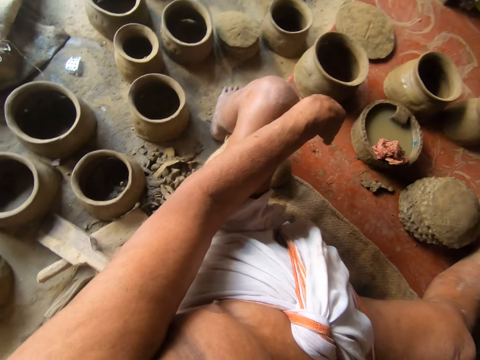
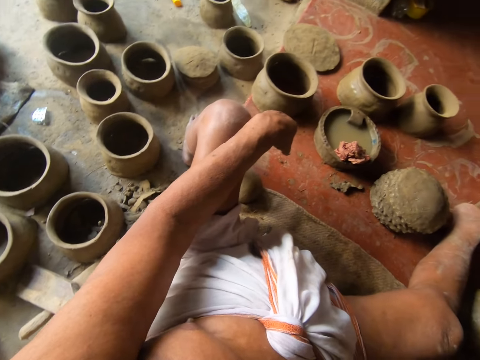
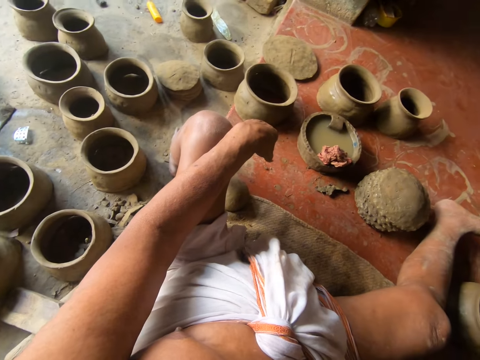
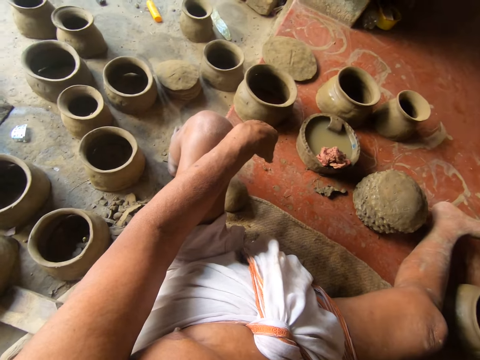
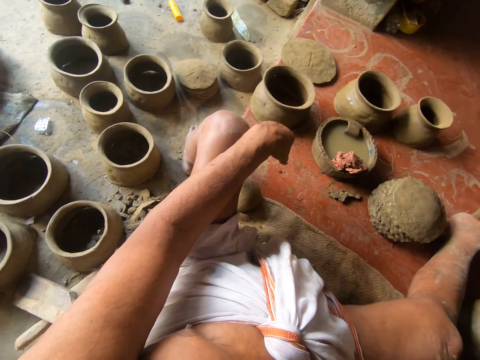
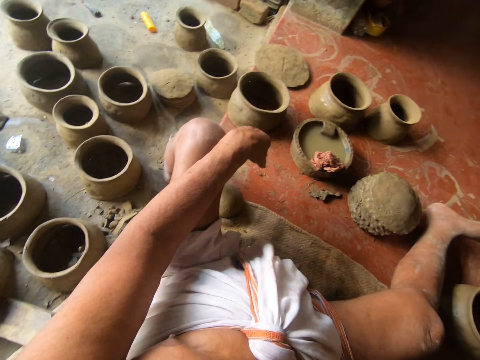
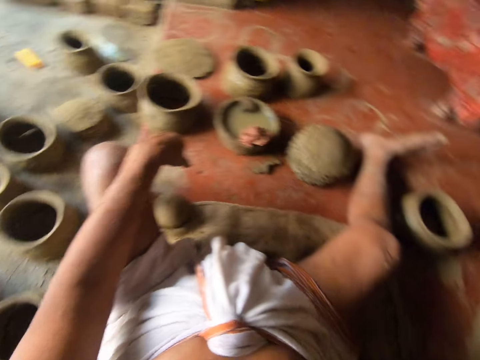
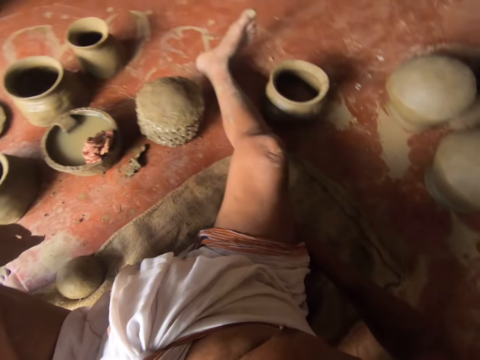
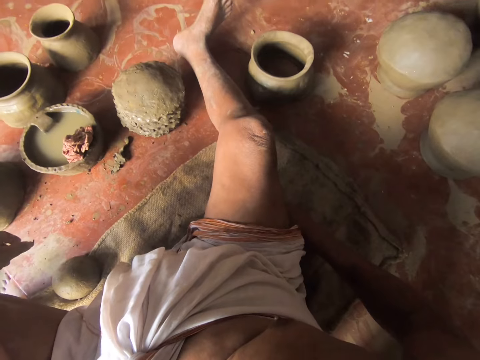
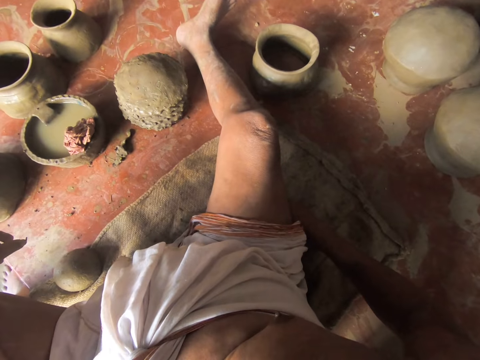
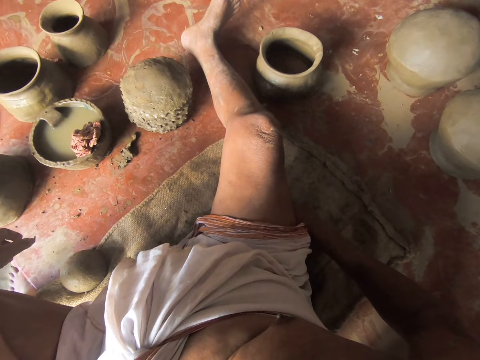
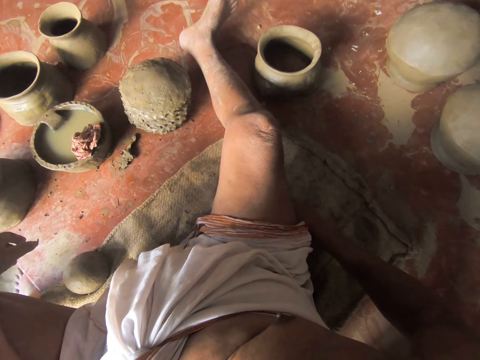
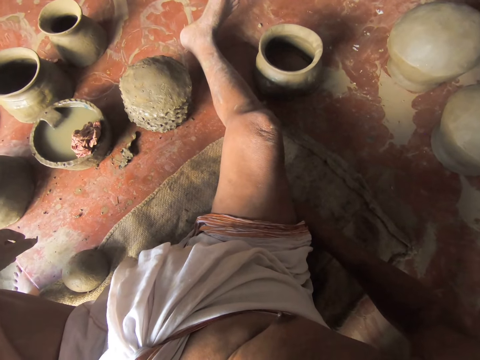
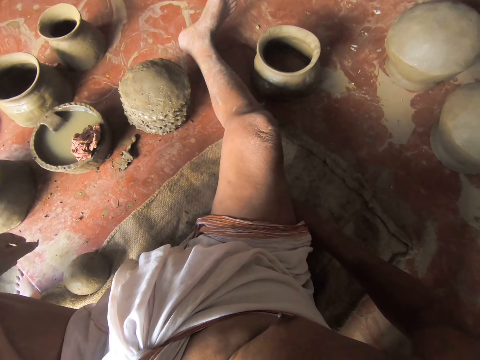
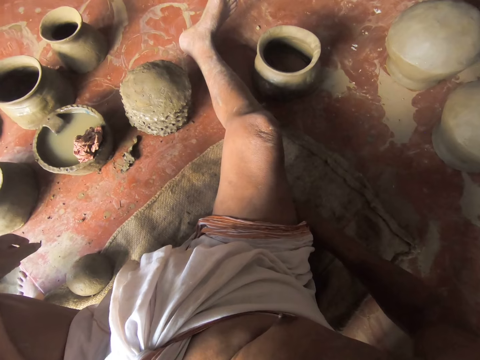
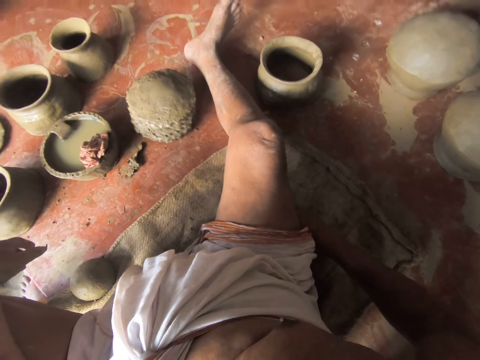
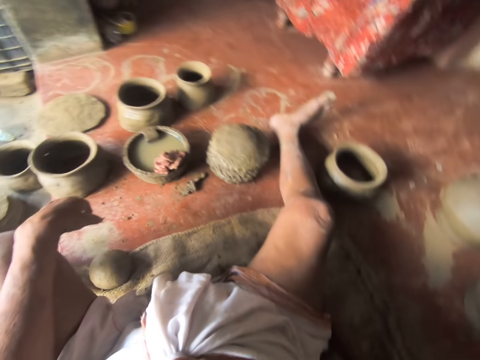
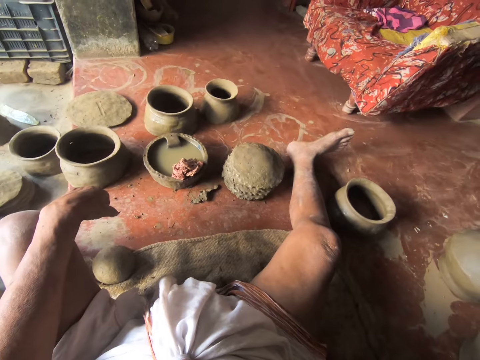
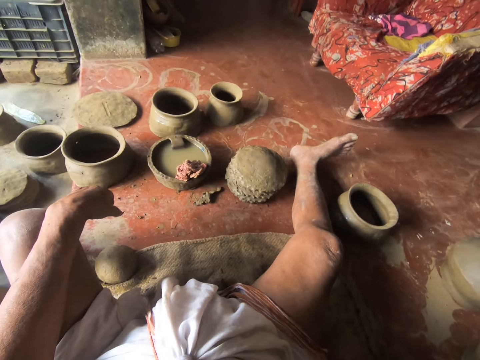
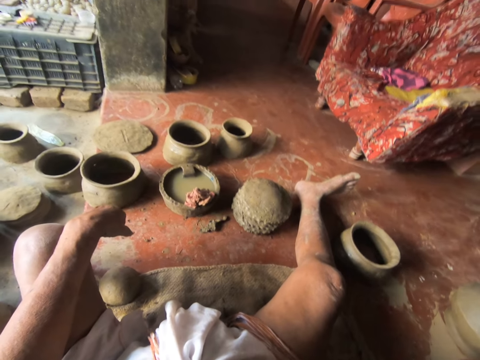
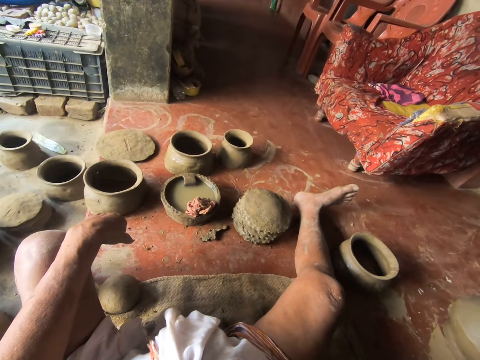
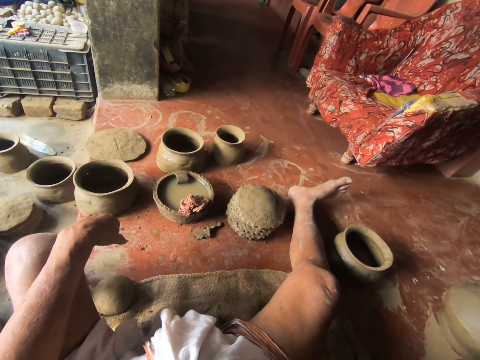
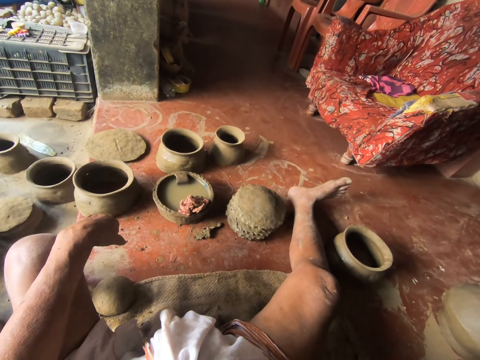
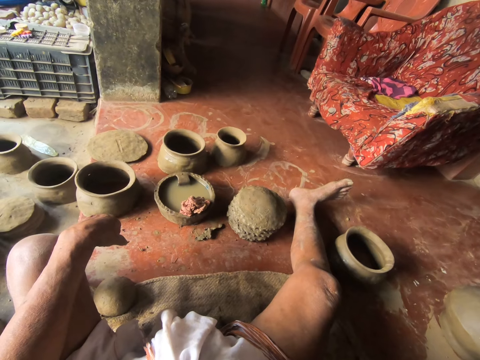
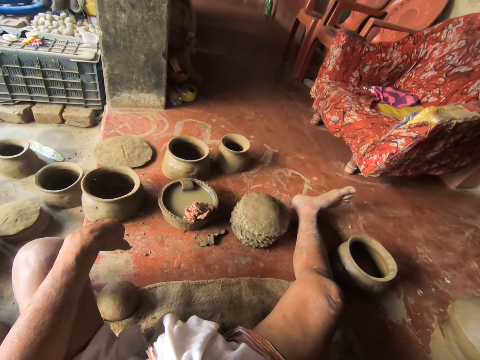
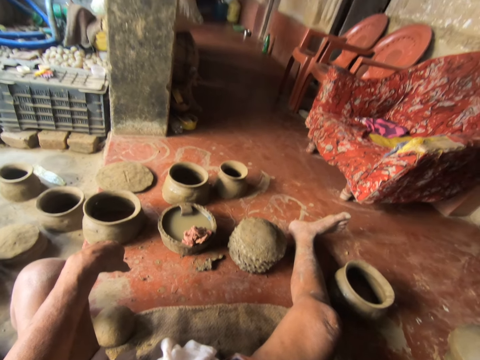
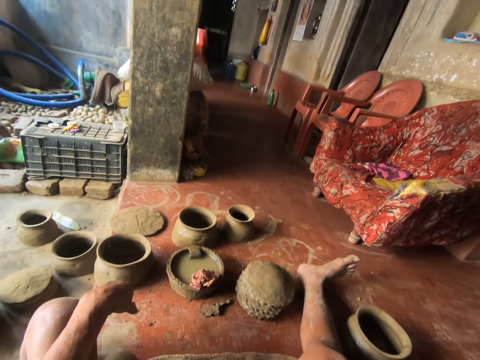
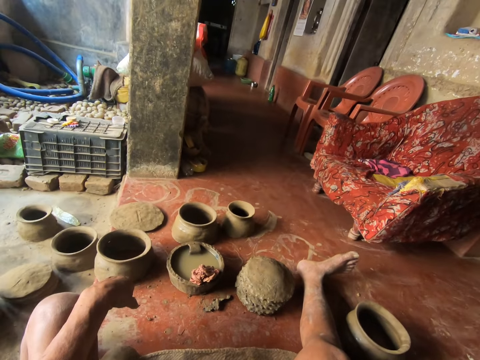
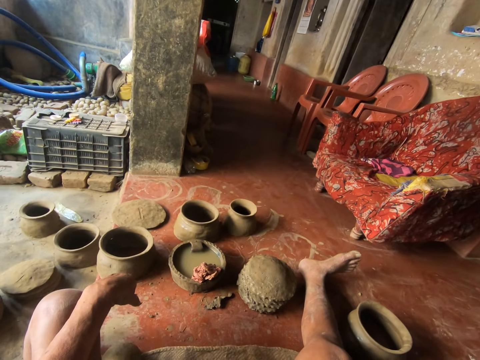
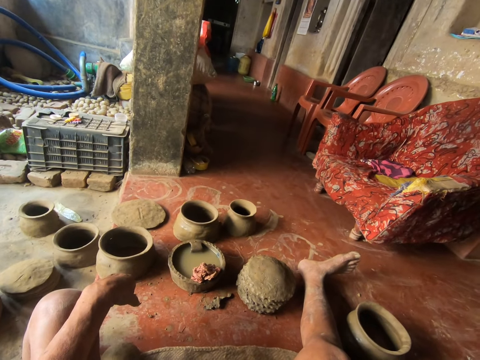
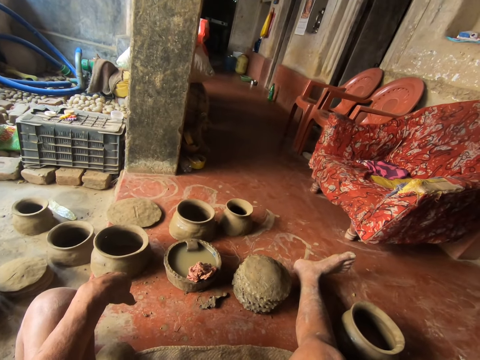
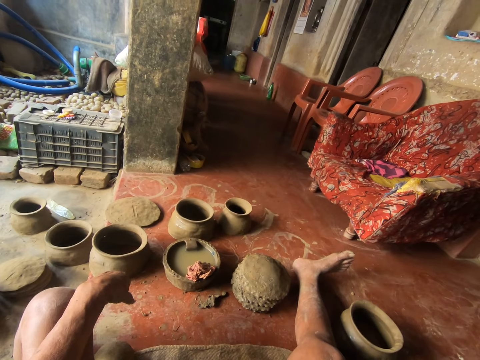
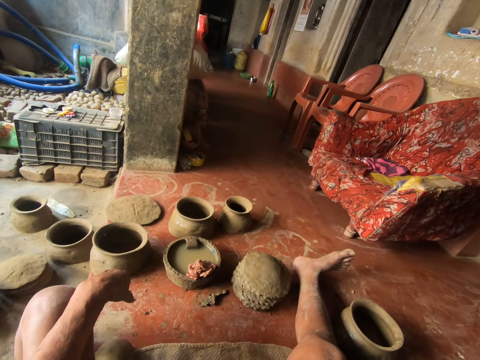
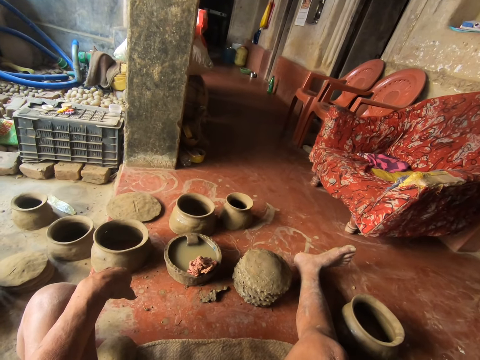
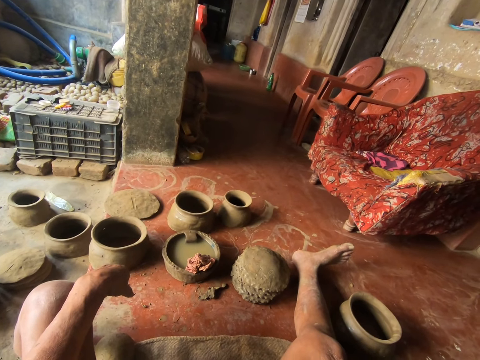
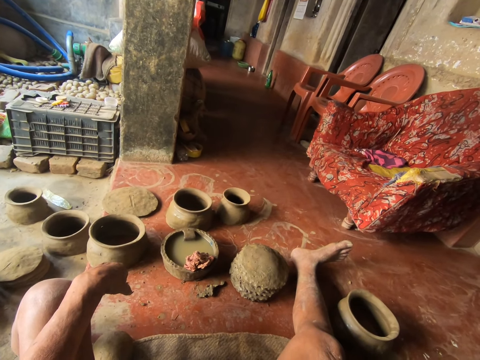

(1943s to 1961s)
The camera wearer looks sideways. They look down. They look in front.

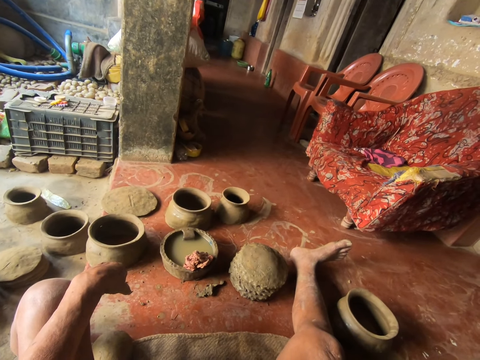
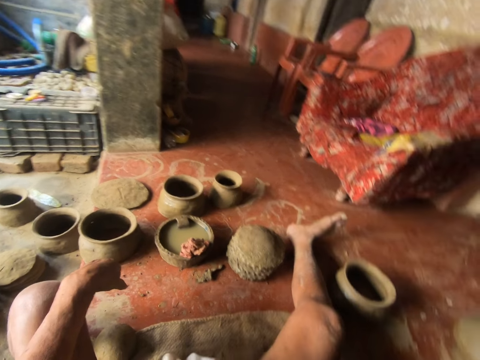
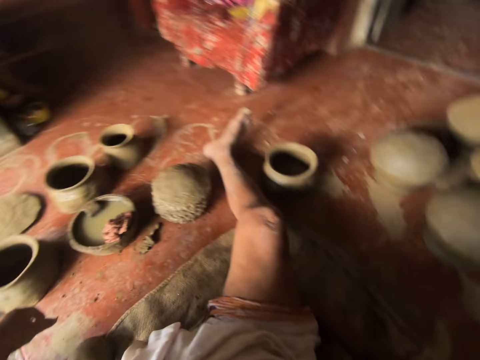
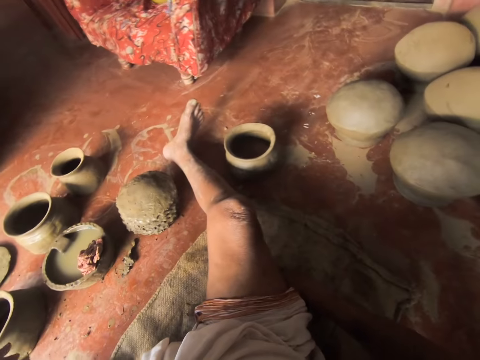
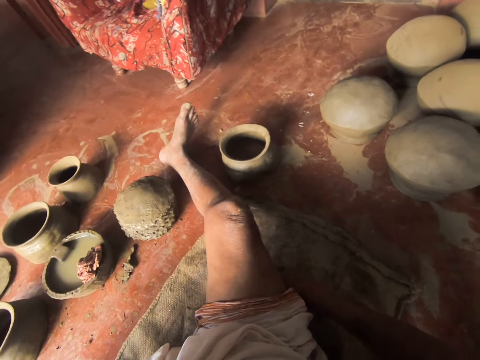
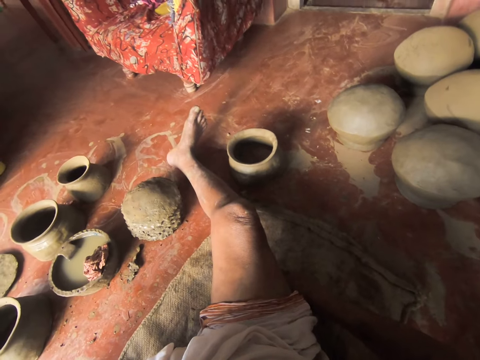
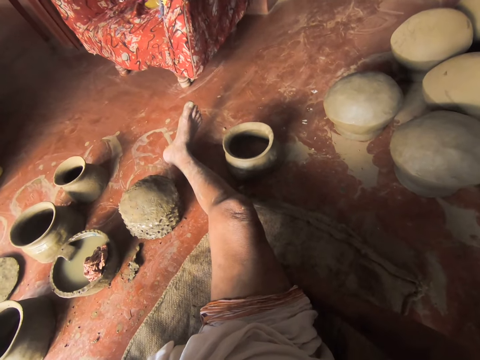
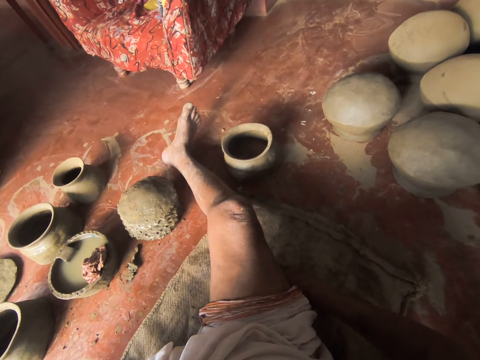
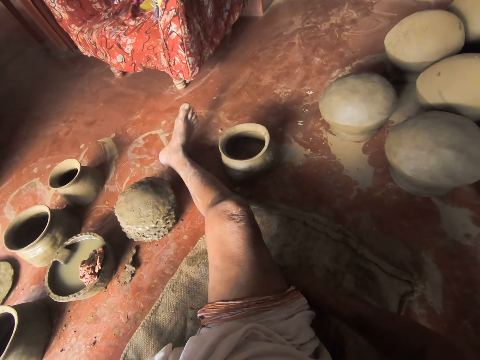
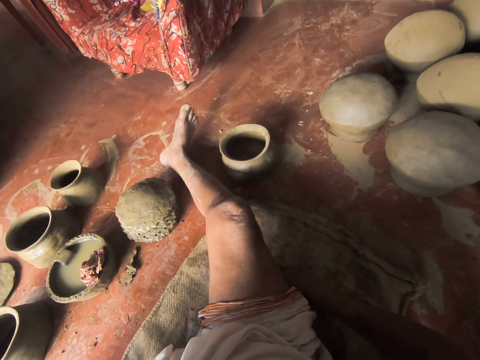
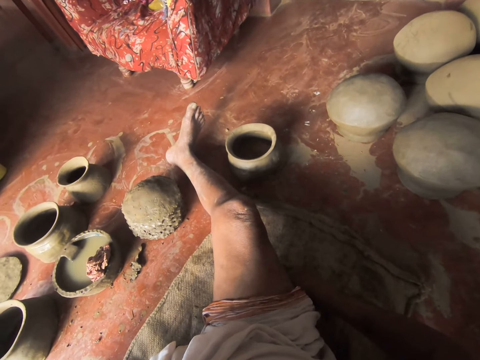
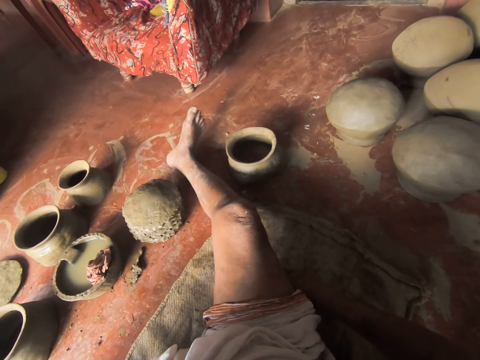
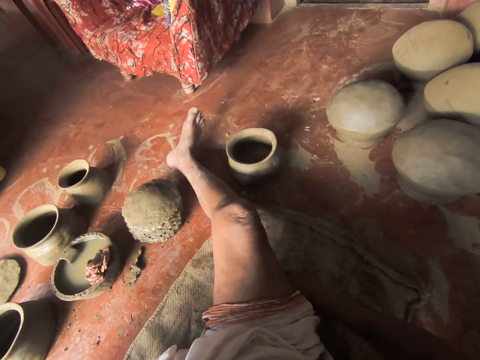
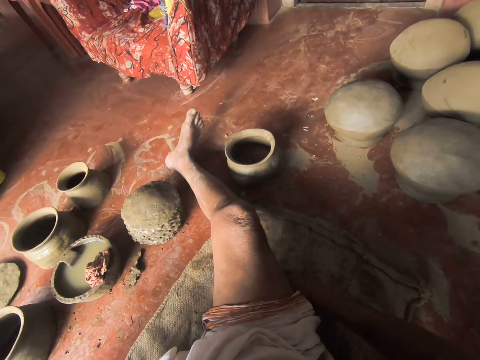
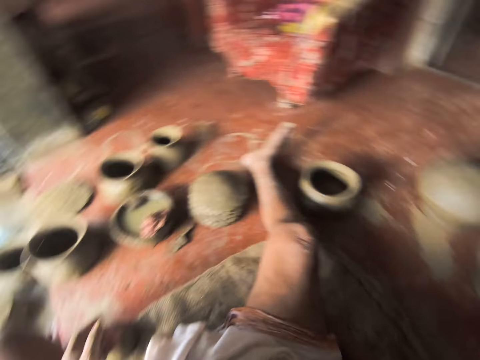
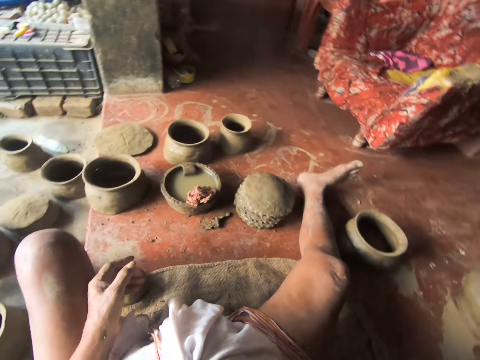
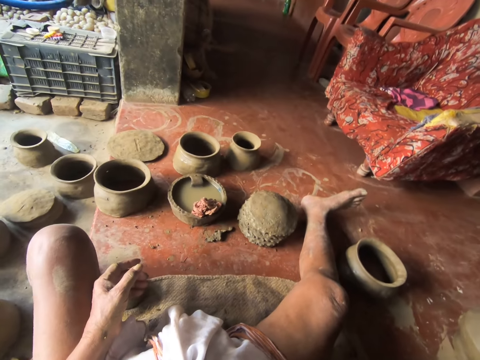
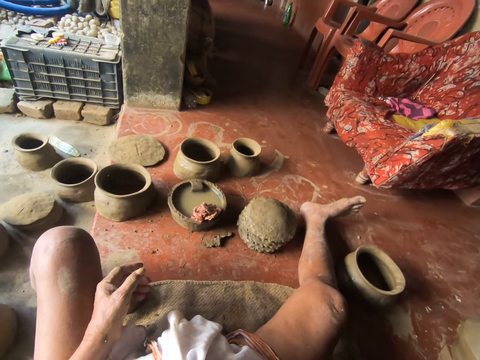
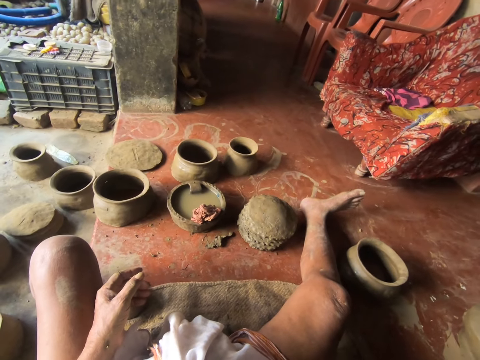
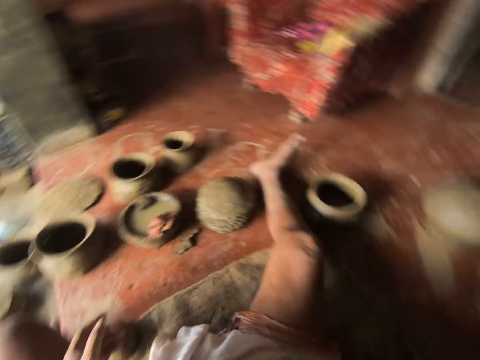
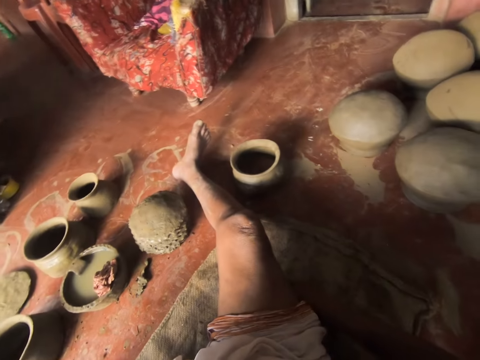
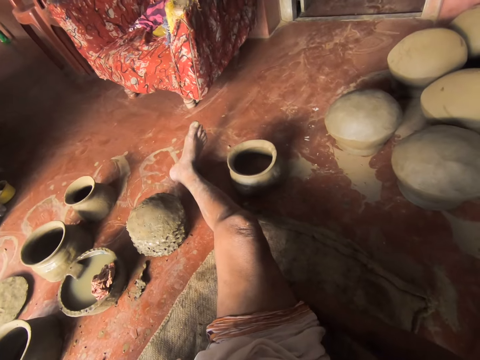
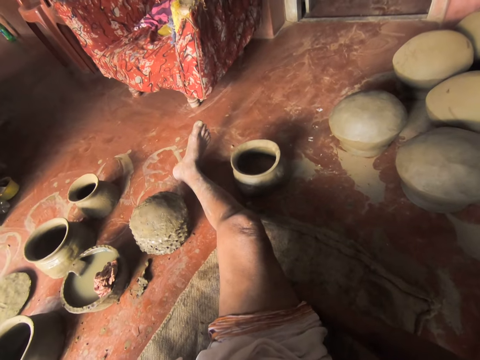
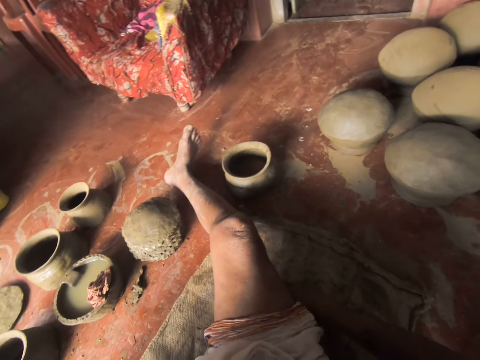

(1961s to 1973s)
The camera wearer looks down.
